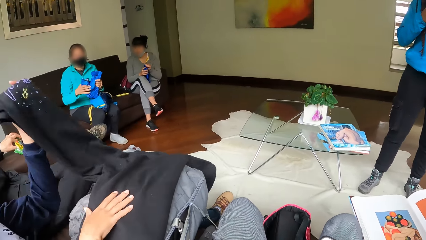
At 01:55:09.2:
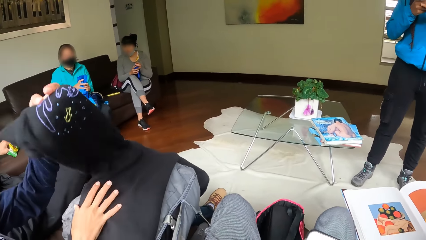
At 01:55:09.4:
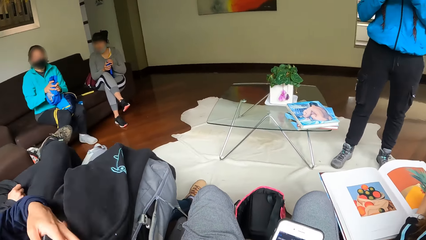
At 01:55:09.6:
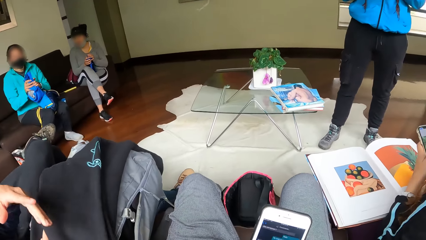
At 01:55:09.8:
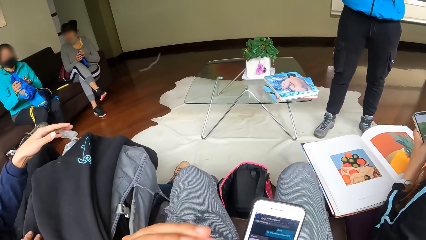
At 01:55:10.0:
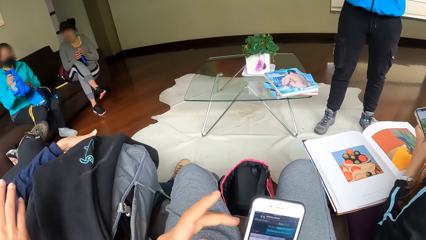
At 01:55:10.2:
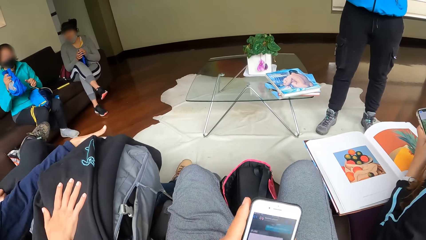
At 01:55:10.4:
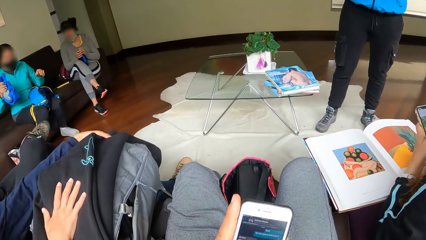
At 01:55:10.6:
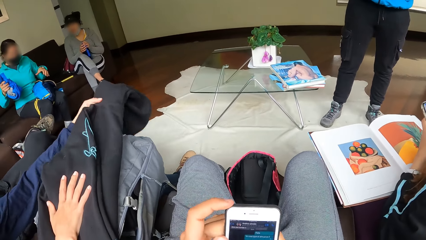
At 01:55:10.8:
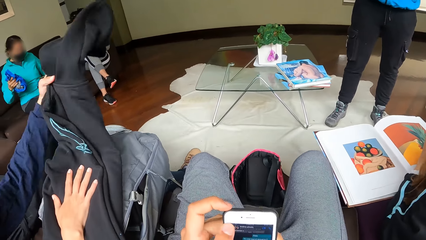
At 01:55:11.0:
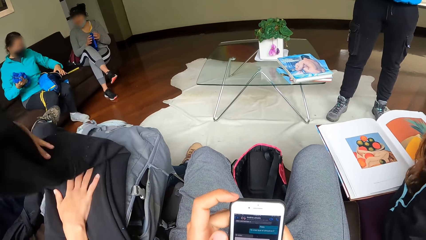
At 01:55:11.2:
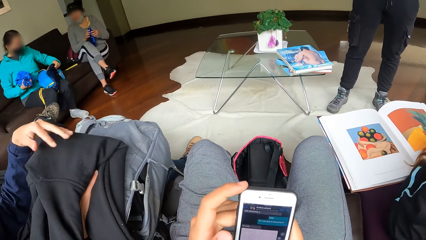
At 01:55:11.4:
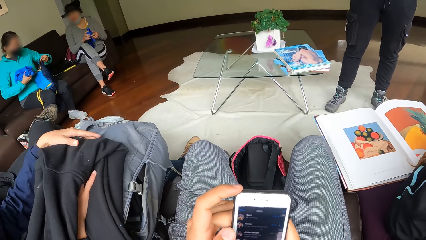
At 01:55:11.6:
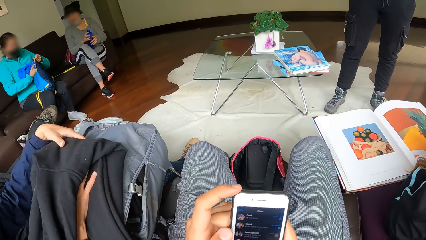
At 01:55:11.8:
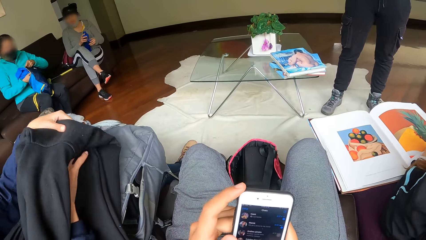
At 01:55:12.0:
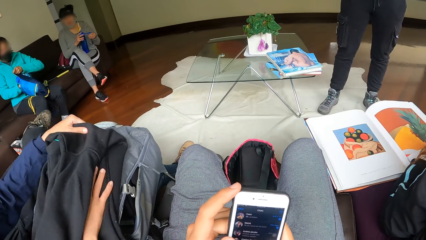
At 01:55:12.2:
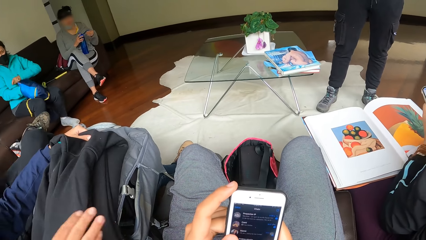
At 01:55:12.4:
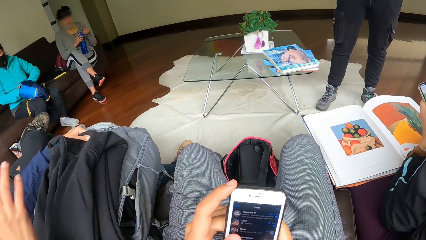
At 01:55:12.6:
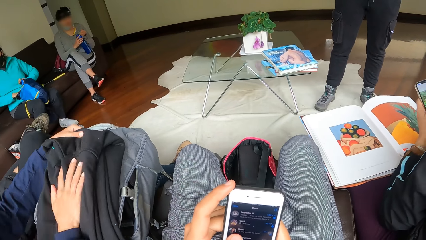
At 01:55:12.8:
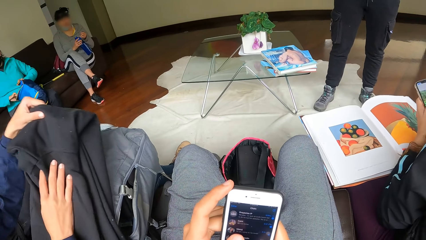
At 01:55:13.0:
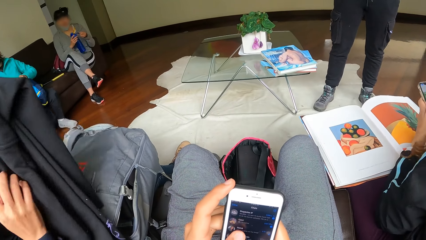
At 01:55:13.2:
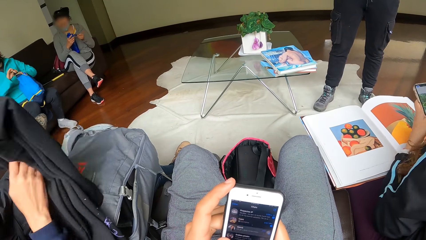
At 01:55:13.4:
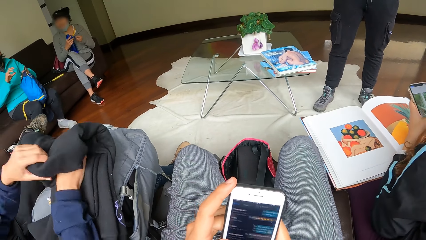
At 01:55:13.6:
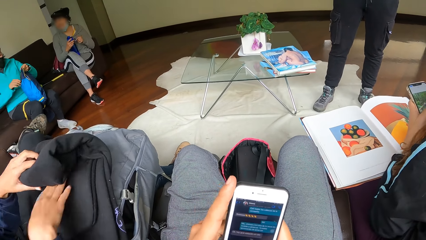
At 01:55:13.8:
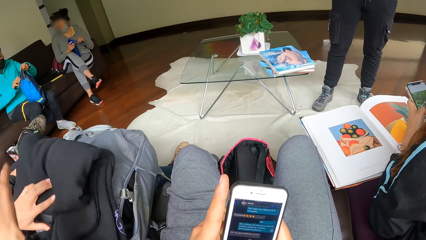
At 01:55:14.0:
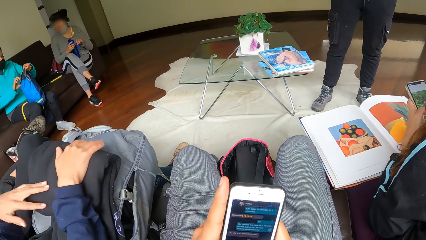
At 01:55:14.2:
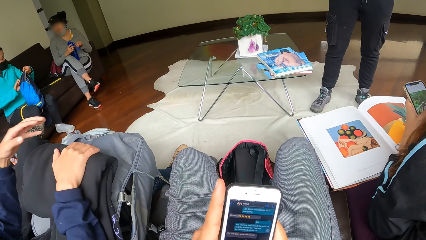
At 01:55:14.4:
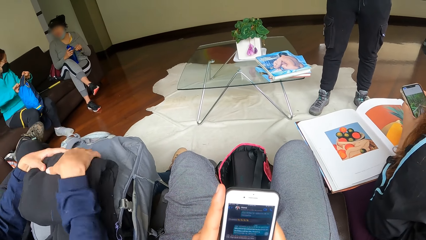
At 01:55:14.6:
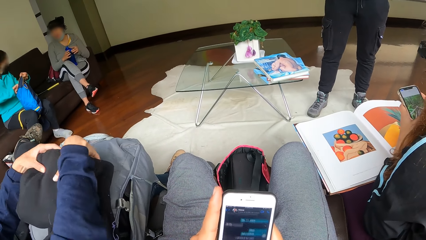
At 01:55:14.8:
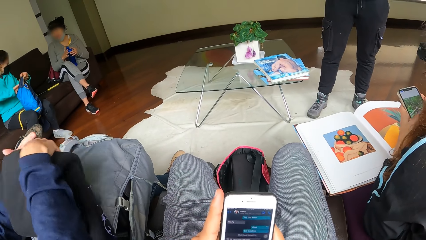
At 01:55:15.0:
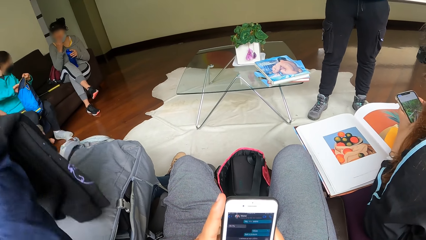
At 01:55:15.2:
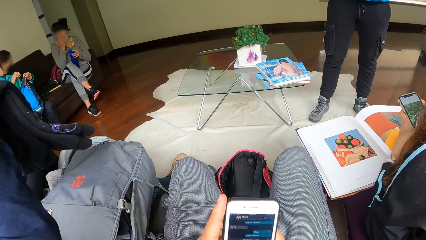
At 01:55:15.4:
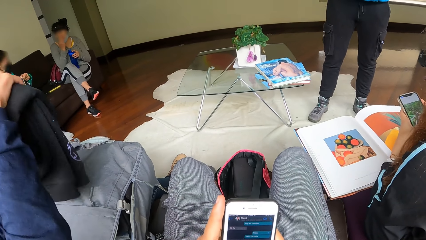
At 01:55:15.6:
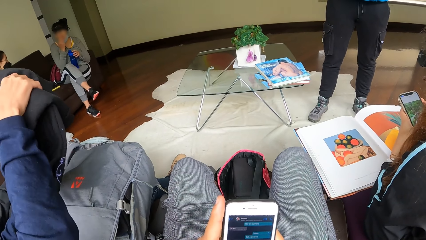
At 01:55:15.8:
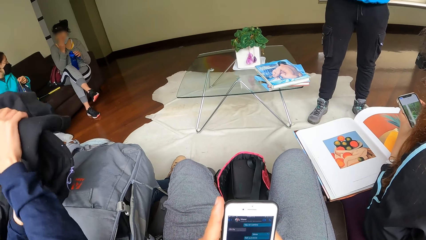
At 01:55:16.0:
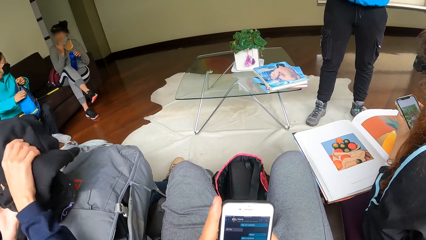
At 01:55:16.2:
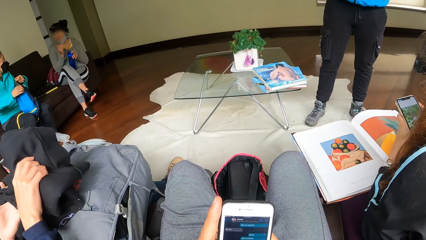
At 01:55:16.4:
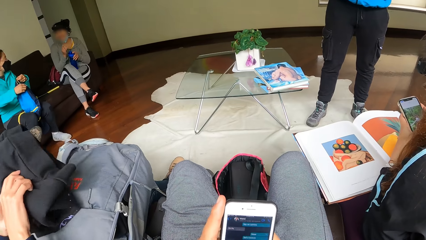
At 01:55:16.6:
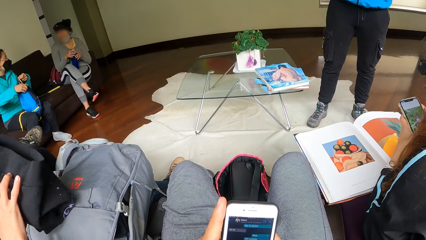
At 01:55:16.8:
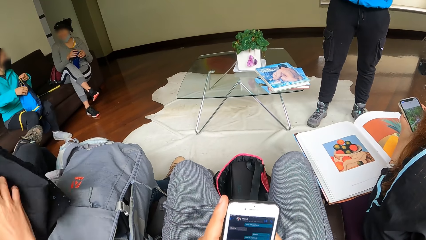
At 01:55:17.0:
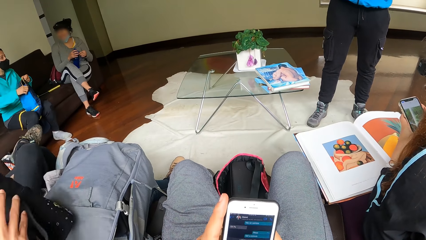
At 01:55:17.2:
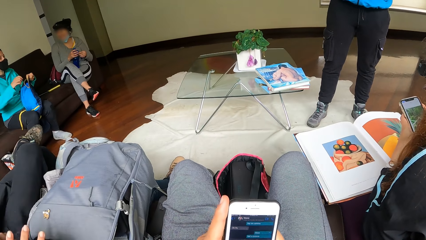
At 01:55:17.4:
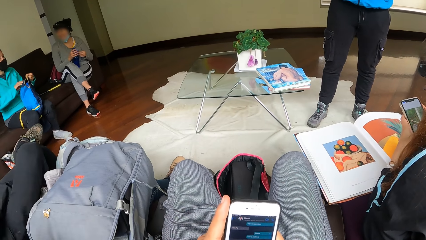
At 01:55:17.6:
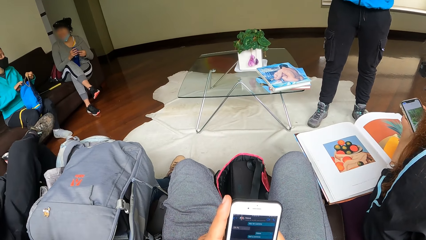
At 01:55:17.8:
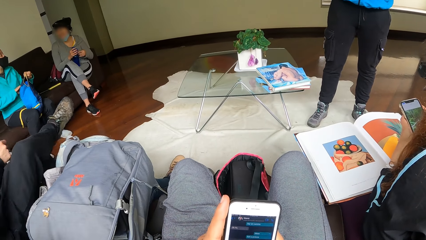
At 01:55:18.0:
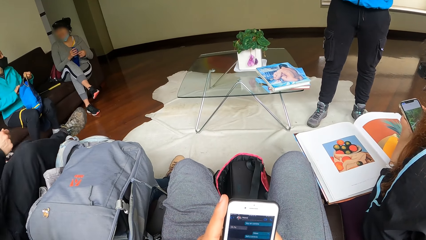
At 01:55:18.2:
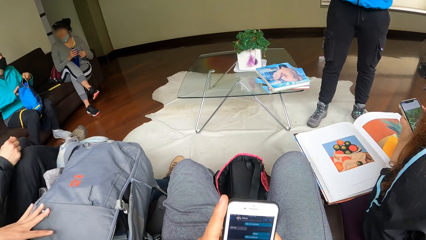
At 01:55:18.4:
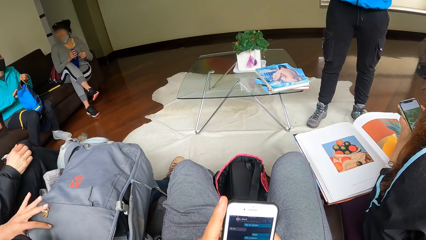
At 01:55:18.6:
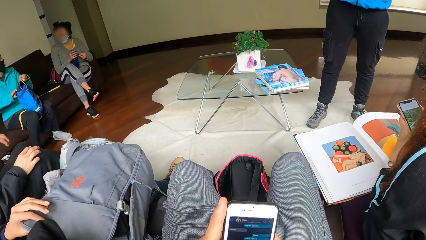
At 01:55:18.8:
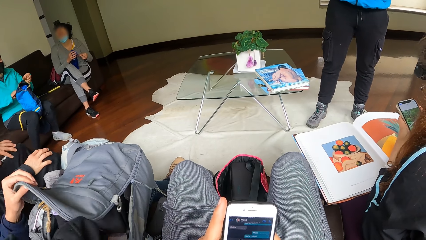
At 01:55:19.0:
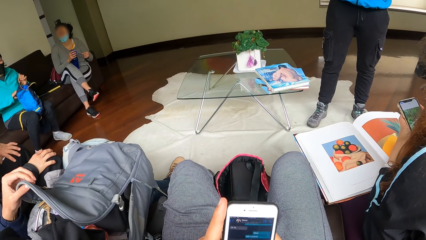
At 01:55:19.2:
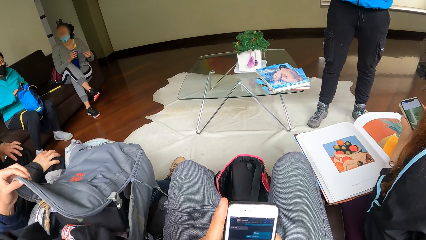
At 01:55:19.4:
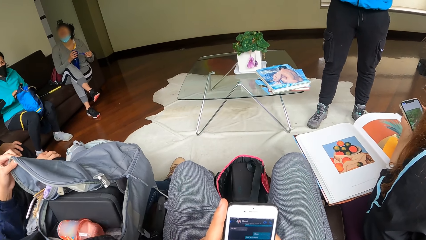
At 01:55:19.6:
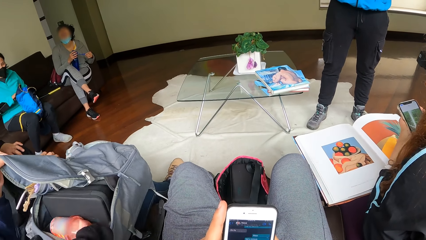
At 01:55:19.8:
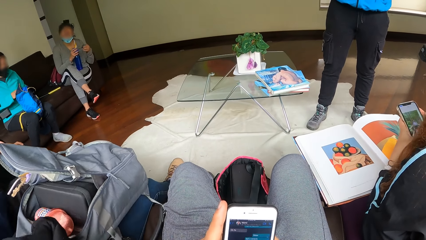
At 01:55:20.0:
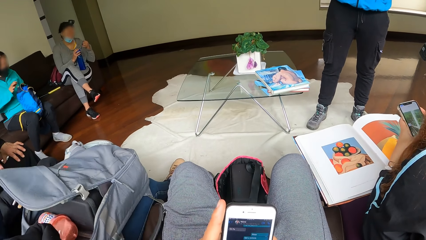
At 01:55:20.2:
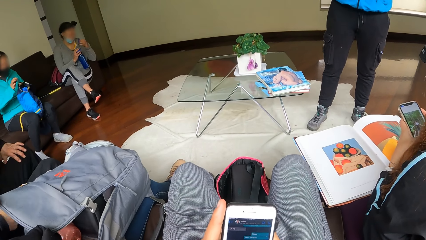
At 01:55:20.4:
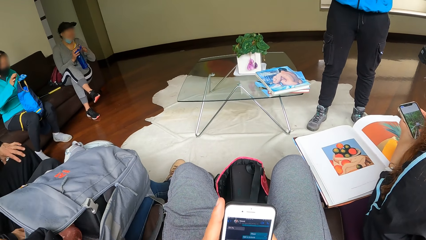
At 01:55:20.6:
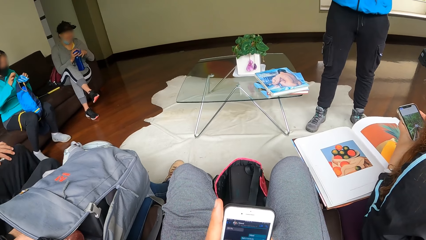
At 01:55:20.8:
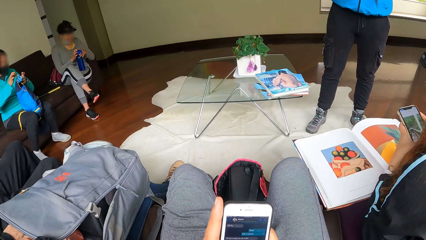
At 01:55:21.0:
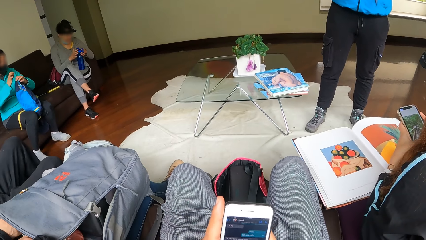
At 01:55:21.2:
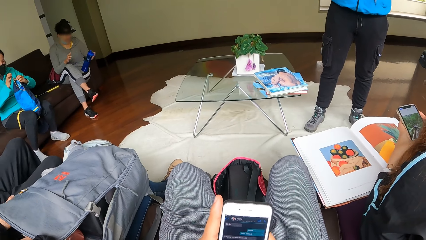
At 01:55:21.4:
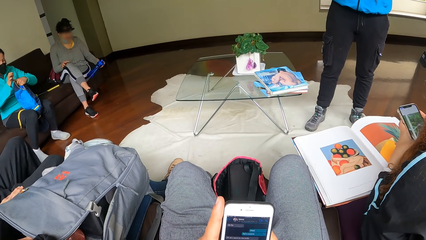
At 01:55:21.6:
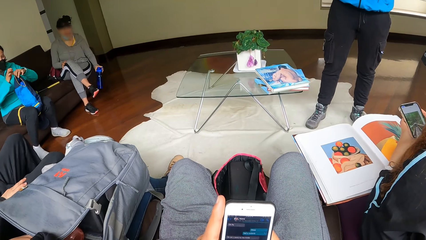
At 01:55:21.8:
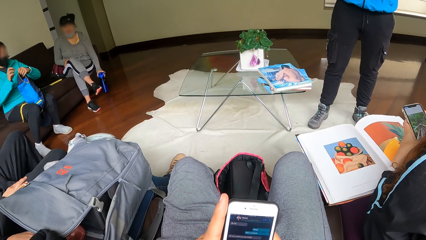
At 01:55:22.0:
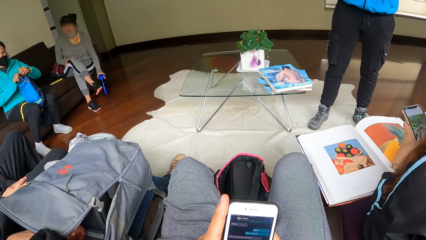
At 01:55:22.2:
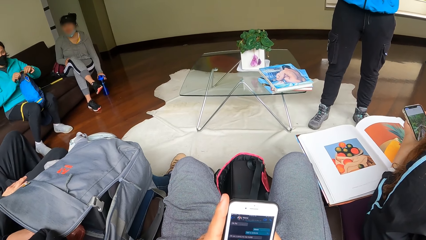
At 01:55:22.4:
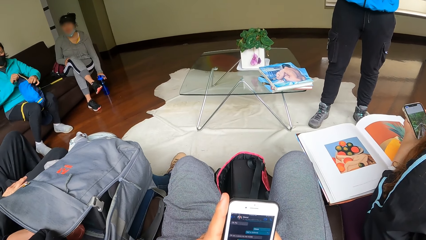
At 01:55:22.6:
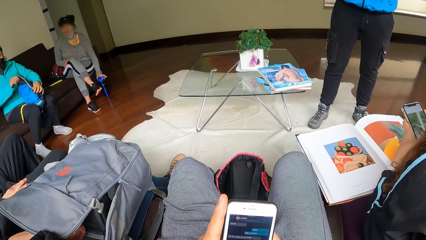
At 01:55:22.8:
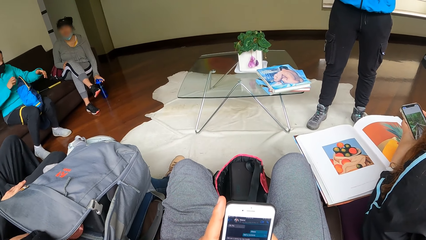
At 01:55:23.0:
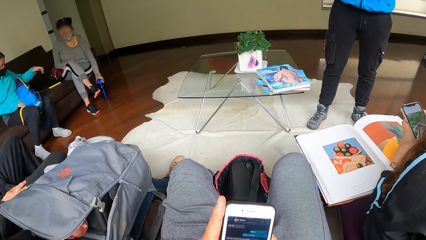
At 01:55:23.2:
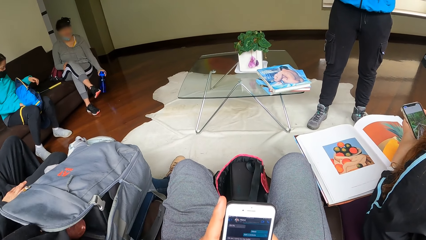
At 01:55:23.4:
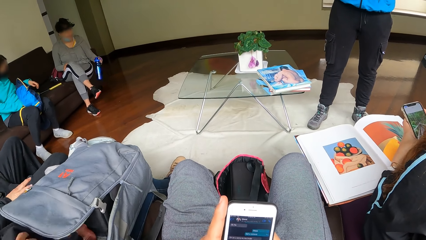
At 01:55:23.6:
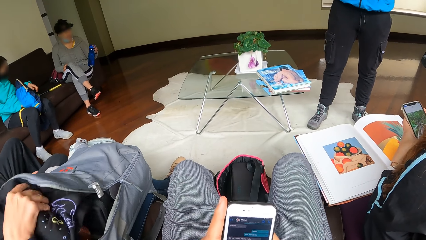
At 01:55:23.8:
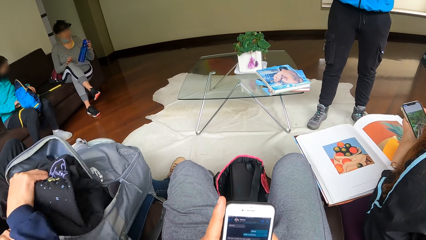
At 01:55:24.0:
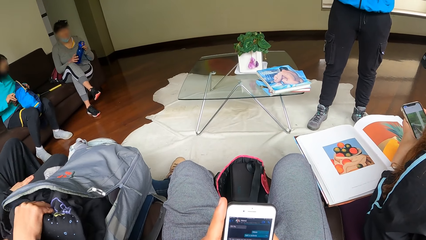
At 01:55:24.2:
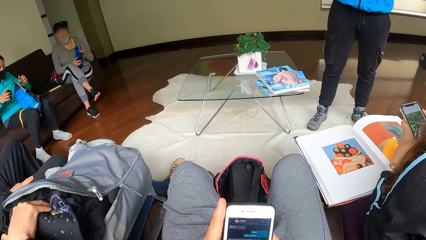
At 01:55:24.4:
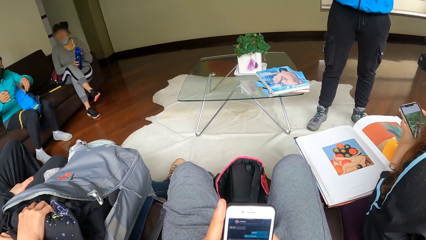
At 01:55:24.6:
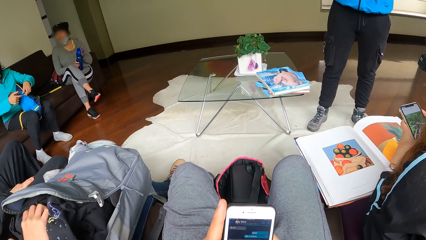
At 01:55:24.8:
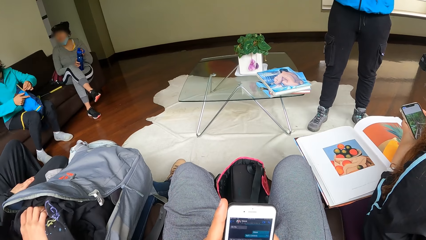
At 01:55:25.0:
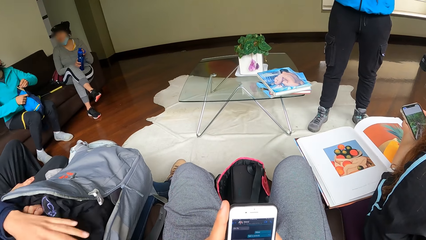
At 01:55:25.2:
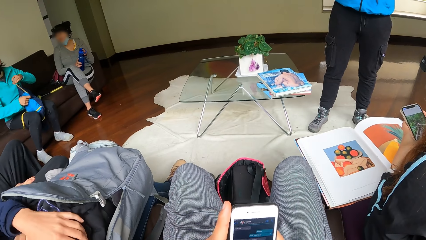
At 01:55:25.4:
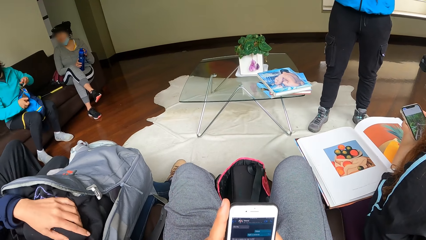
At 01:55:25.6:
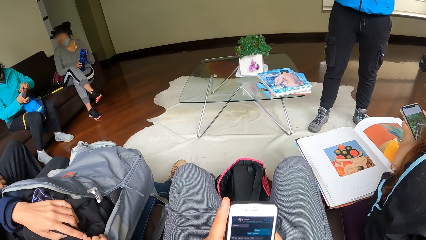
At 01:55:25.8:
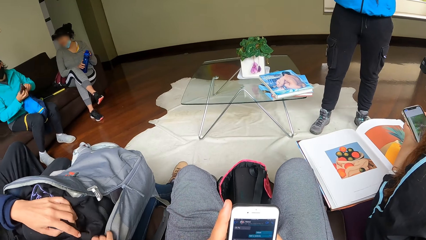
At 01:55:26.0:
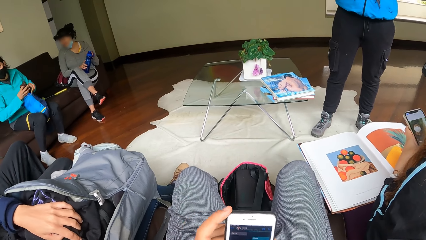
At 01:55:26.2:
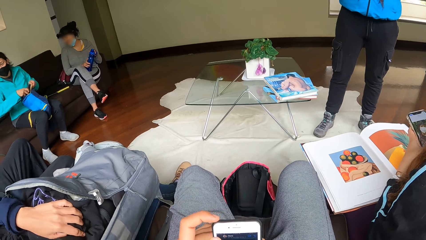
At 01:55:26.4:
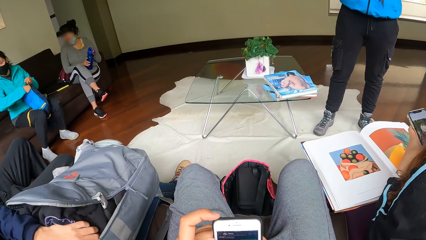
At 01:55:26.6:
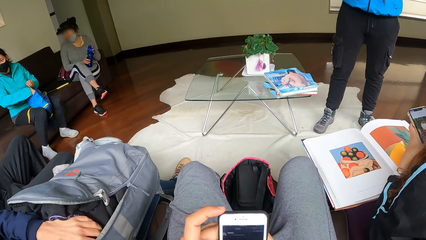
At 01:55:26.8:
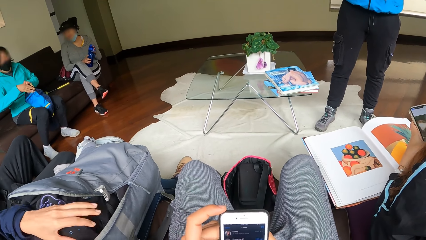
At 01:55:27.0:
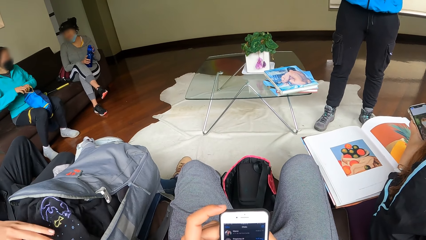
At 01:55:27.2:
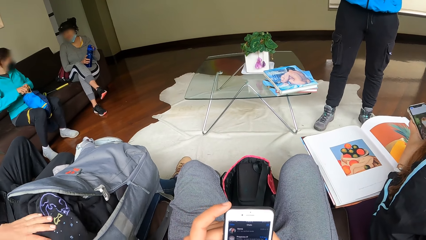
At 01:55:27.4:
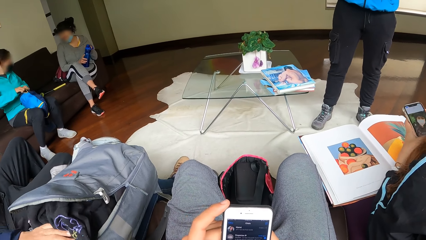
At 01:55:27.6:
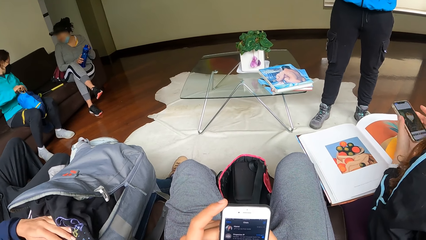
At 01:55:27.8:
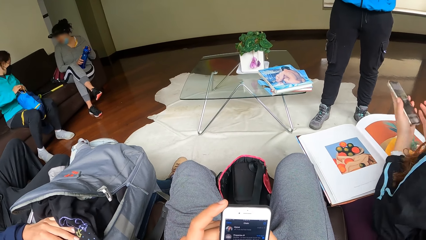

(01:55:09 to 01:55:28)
A woman places the cloth inside the bag with her right hand. A second woman operates a phone with her hands. A third woman places the bottle on the floor with her left hand. A fourth woman places the cloth inside the bag on her laps with her right hand. The first woman closes the bag with her right hand. The third woman takes the bottle from the floor with her left hand.
